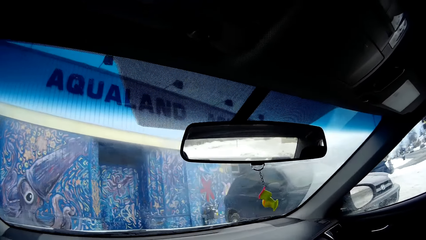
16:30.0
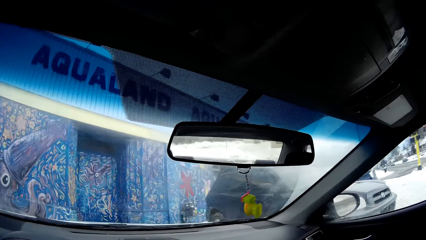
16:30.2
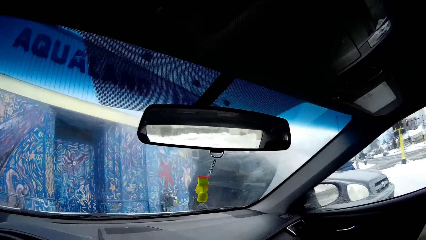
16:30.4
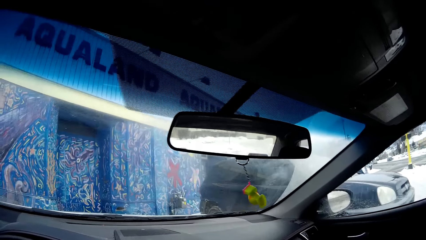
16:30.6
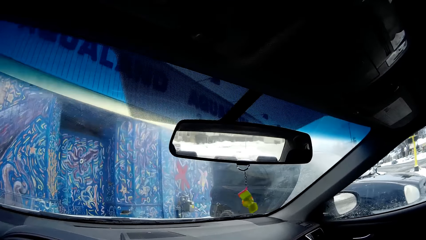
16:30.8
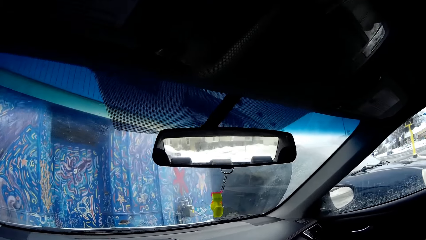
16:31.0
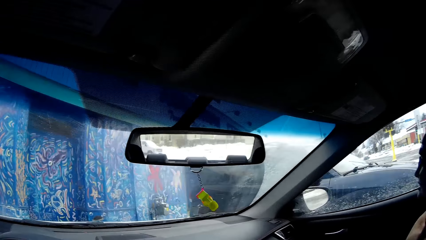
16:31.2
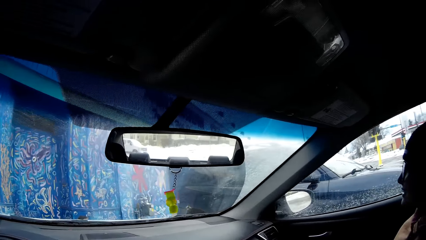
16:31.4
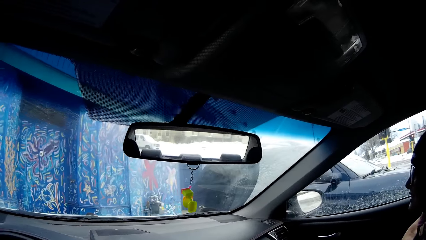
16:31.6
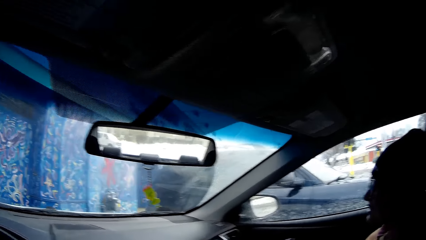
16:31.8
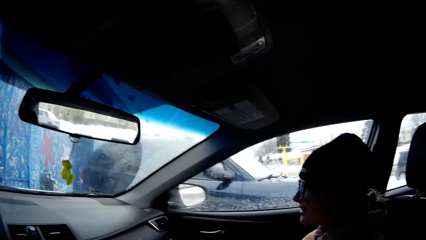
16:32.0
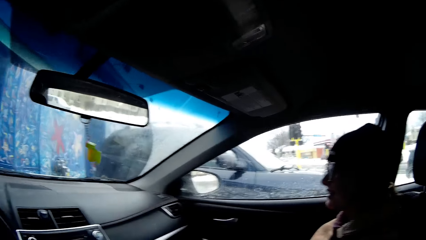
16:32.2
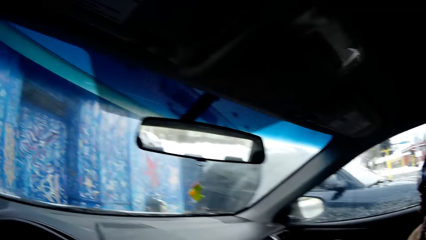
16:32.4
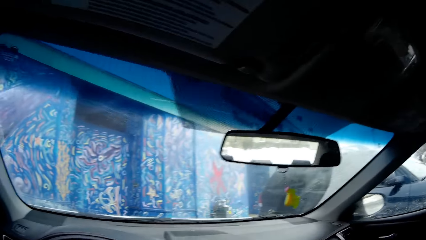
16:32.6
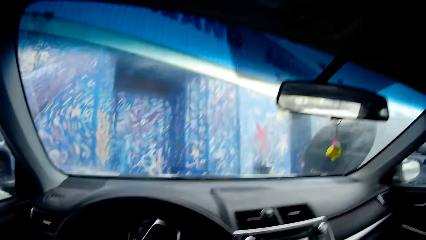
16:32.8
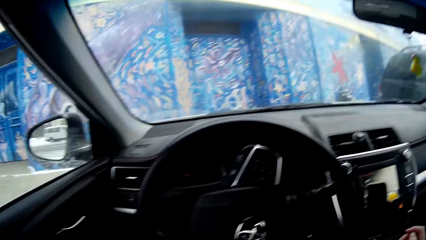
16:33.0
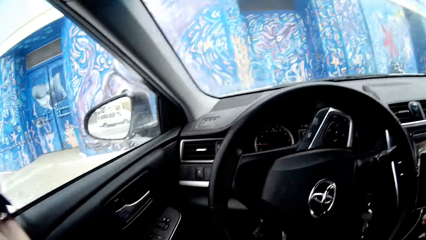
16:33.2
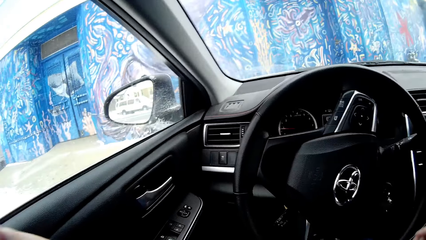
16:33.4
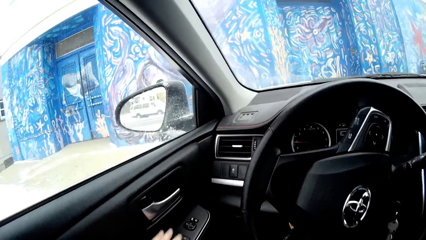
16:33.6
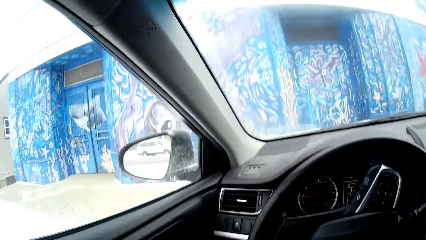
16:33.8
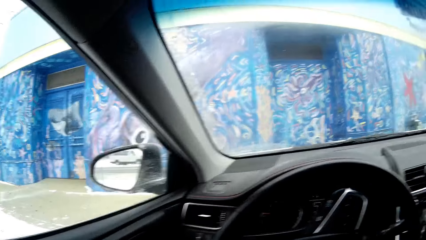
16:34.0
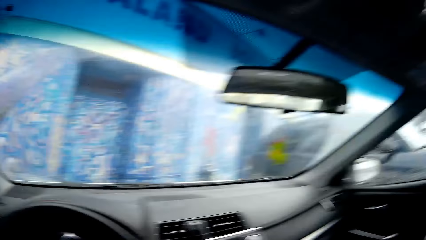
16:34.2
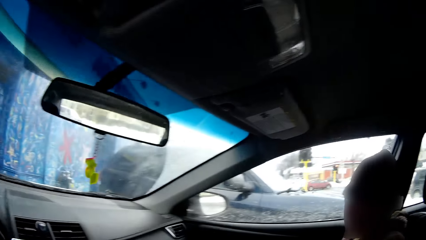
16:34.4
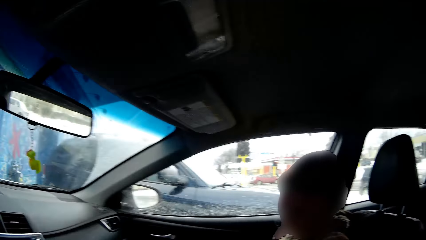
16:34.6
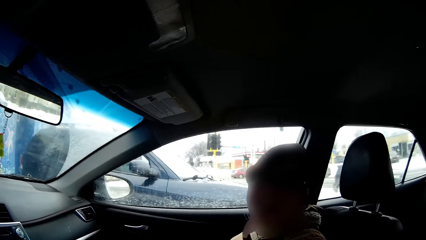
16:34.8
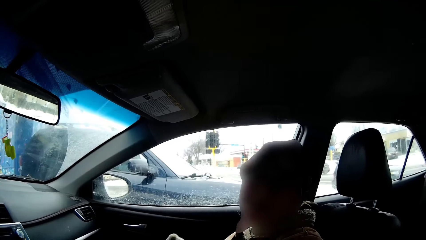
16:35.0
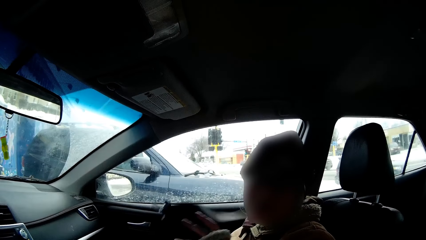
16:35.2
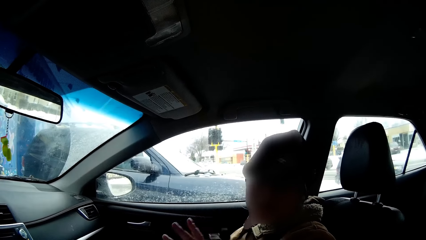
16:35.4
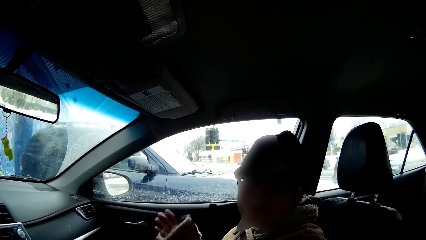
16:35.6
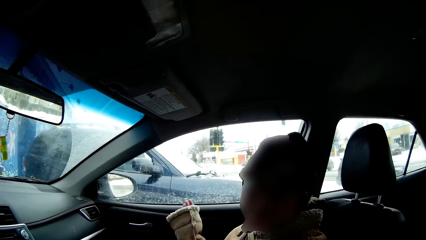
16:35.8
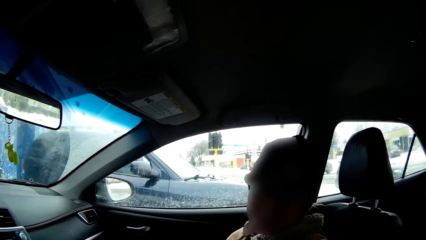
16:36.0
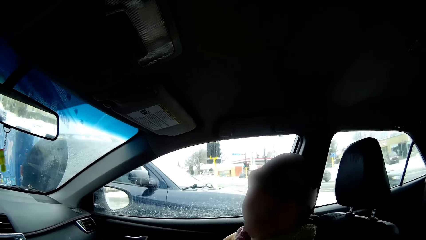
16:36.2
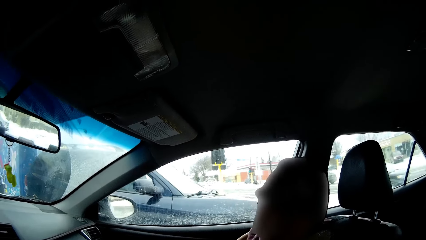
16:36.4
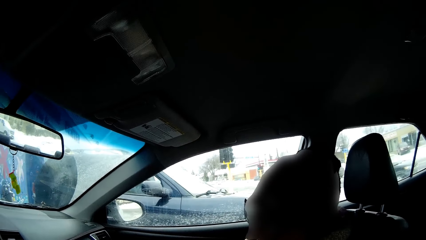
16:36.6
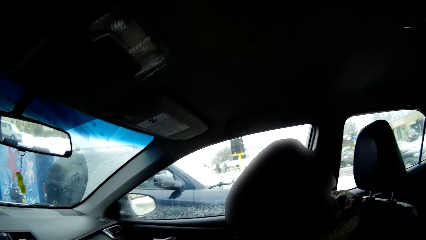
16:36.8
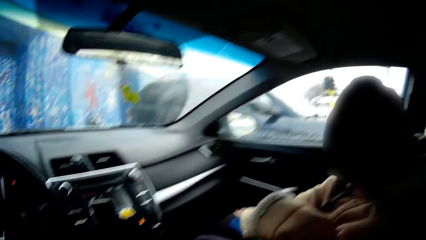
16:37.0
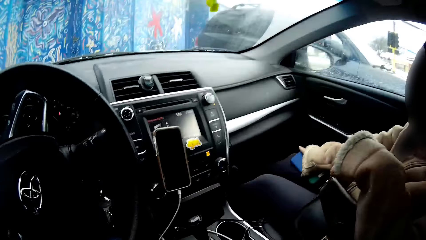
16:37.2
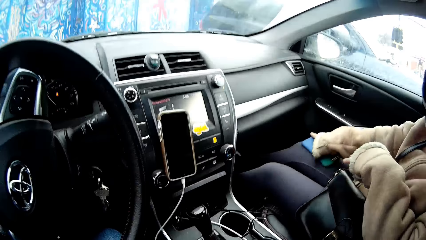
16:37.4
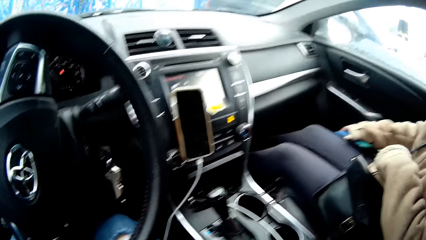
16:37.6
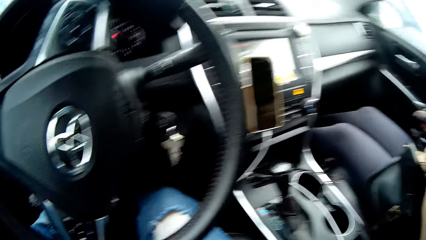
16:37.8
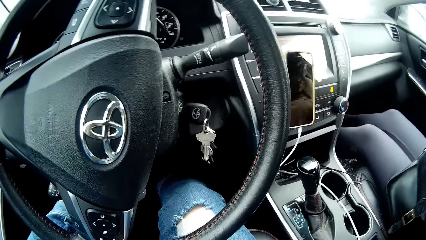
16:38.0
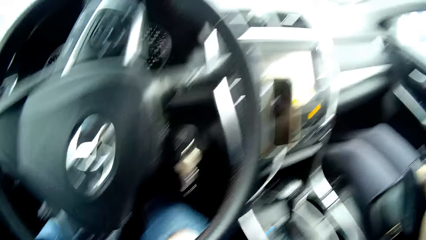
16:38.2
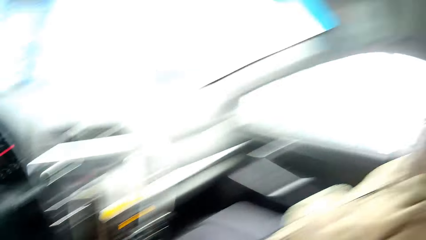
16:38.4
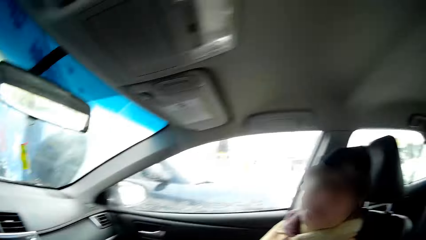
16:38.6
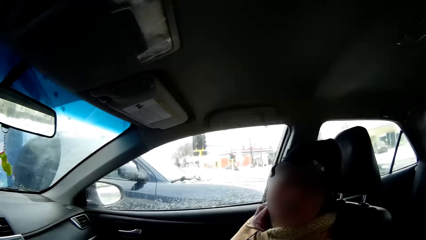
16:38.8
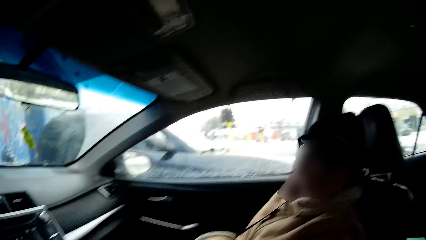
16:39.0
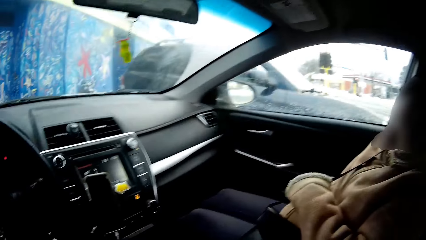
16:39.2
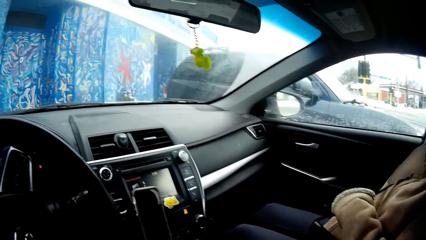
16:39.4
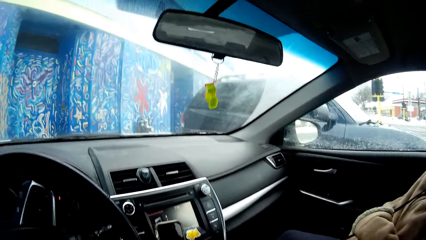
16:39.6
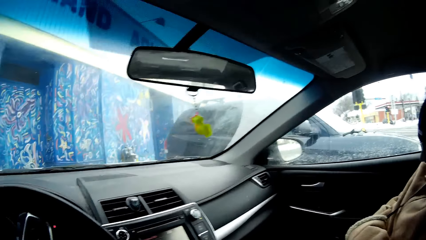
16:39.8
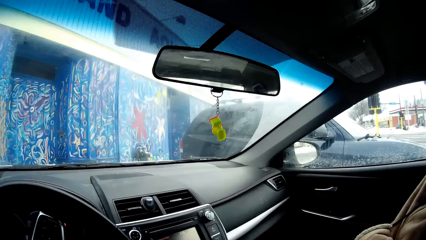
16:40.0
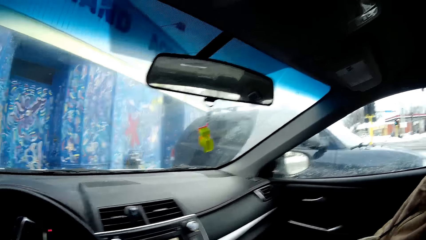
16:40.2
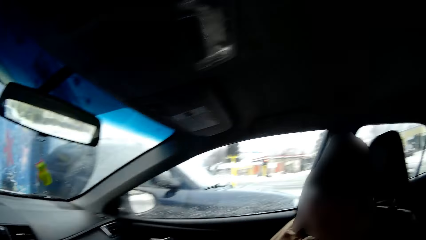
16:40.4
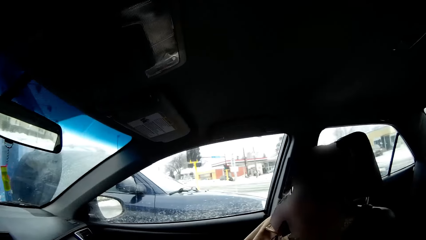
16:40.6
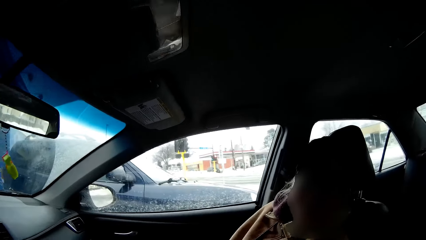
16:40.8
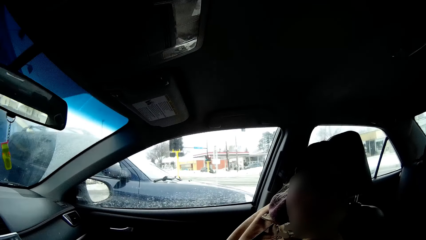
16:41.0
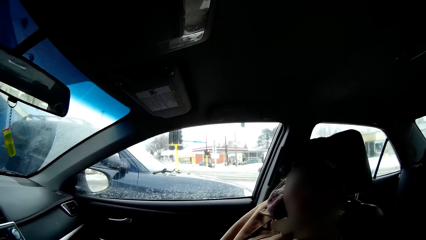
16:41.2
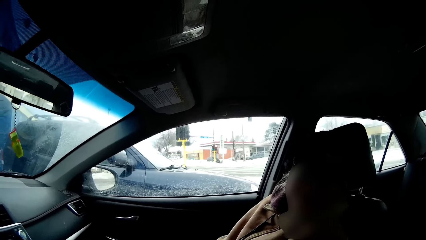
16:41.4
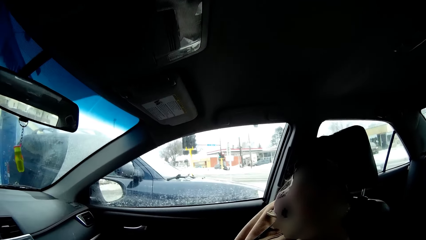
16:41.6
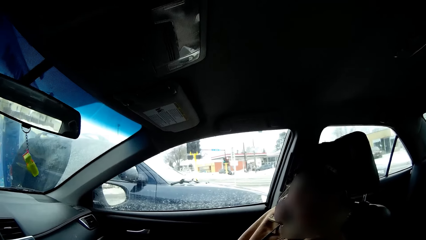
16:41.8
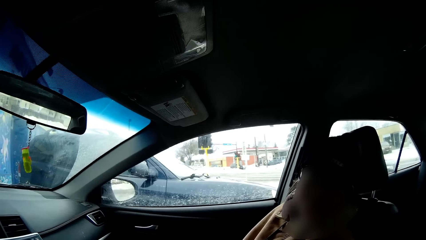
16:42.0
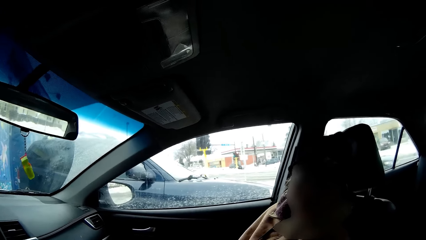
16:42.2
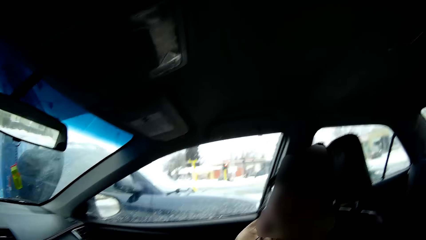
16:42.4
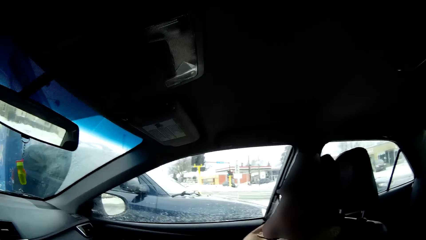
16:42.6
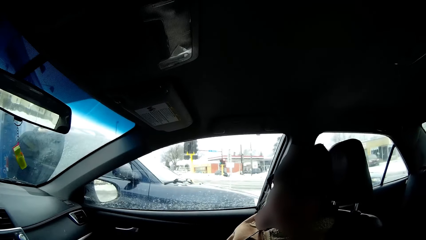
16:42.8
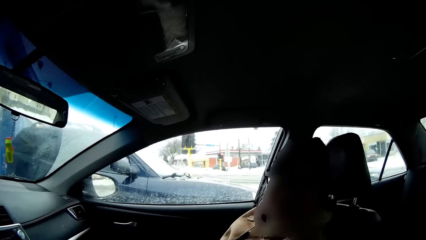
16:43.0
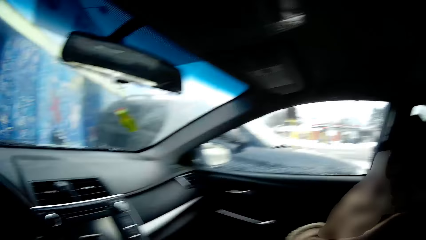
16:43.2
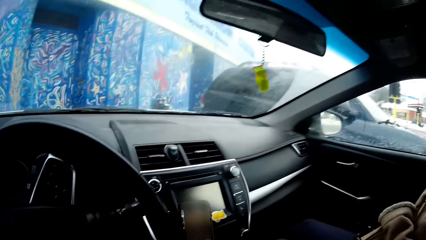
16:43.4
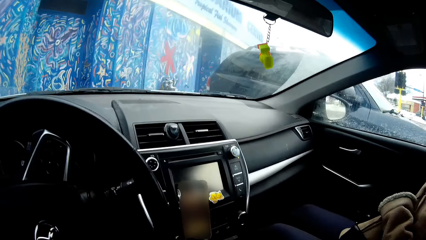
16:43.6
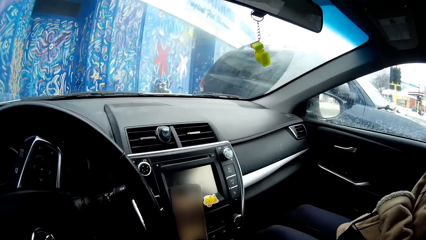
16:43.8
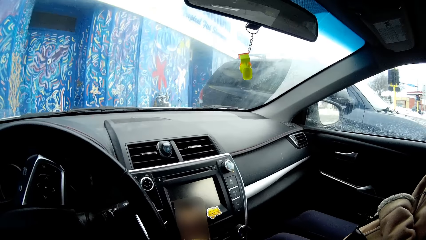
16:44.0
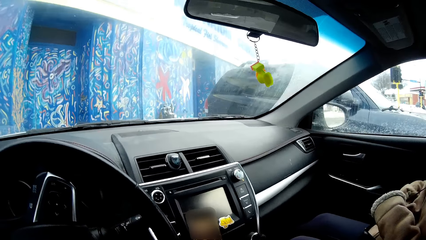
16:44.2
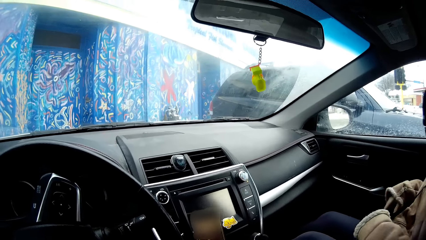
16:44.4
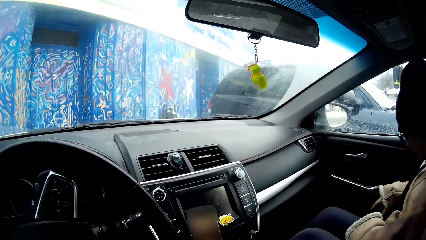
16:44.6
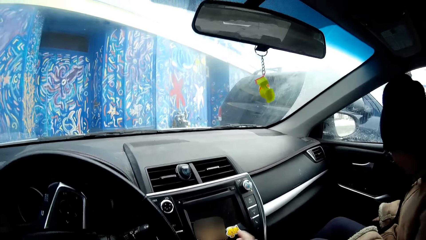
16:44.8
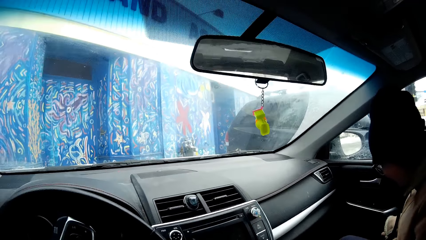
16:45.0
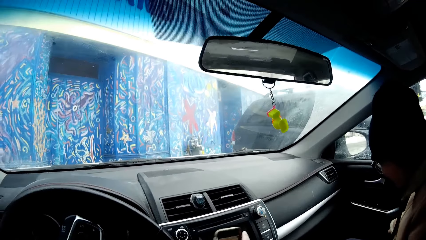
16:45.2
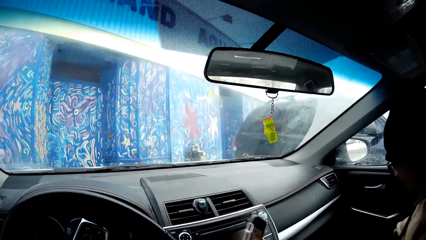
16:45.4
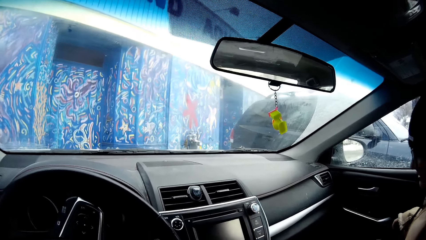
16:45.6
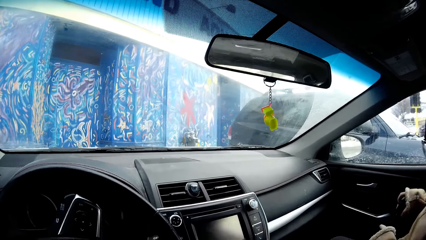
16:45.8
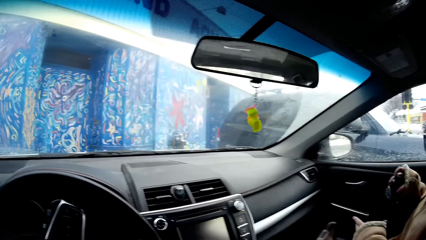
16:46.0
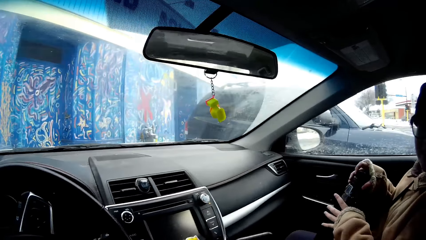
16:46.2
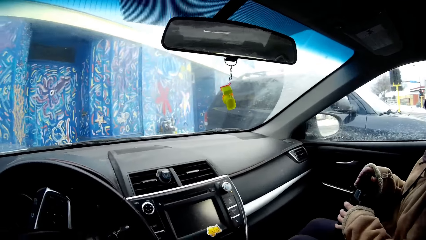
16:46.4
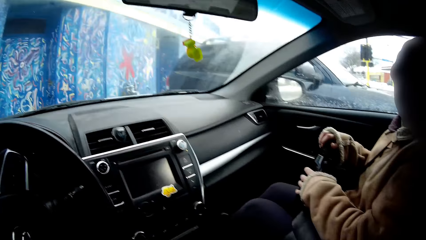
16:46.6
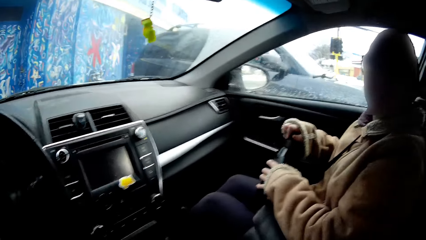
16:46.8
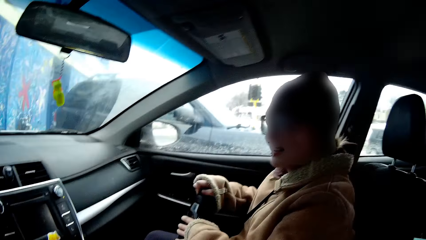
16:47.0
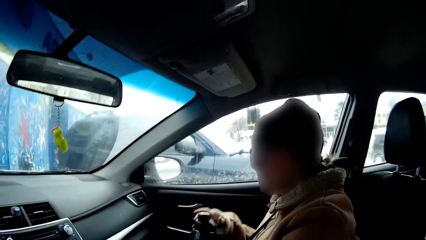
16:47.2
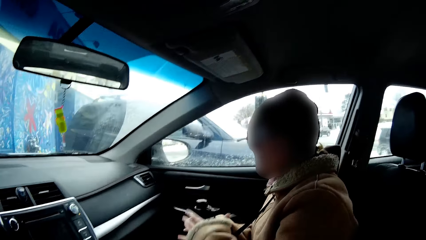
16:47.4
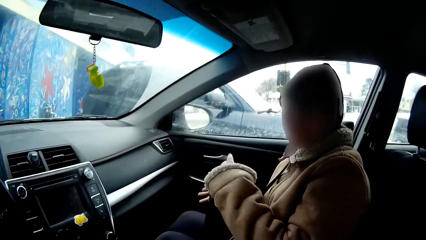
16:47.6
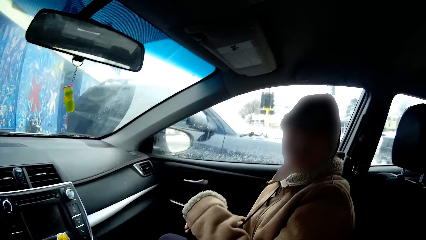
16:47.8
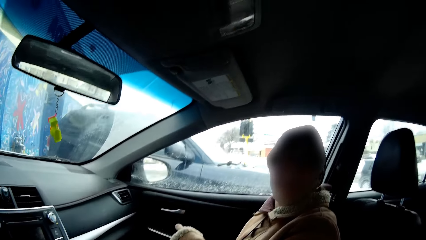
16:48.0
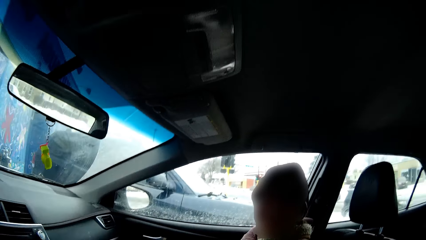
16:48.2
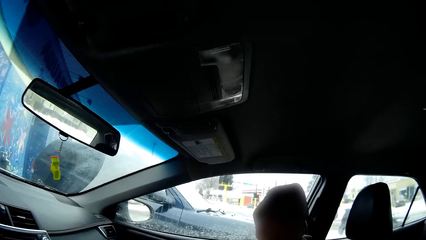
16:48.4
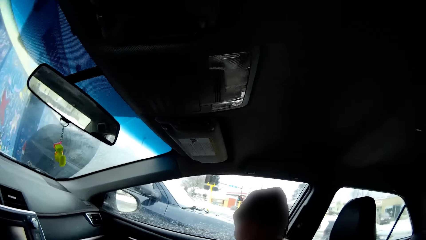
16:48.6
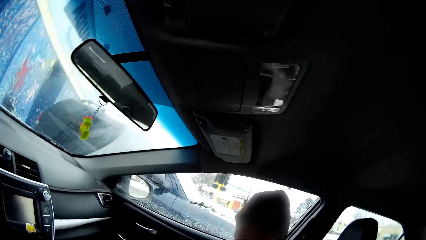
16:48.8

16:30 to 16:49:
The camera wearer stops the car. They turn the head to the right. They take off the seat belt. They do a hand gesture. They turn the head to the right. The woman takes a phone from the tie with the right hand. The camera wearer looks down. The woman puts the phone in the trouser pocket. The camera wearer turns the head to the right. The woman takes a bottle from the right door trim with the left hand.
